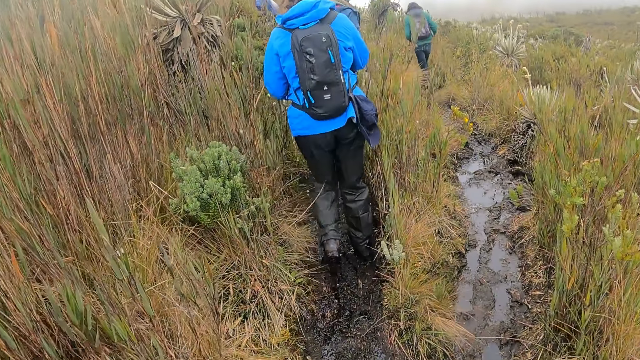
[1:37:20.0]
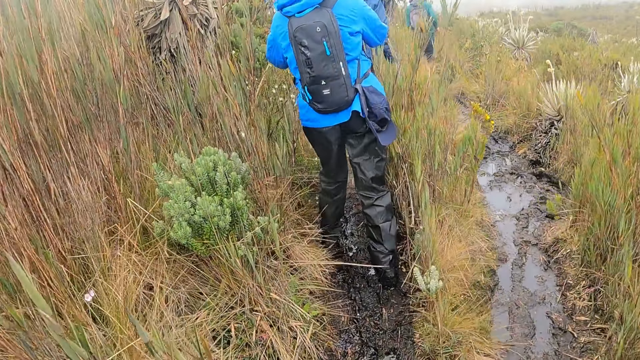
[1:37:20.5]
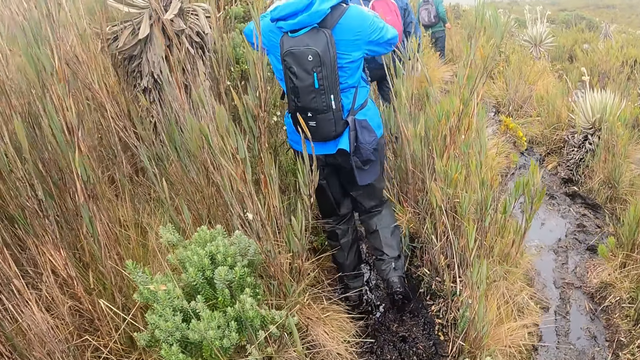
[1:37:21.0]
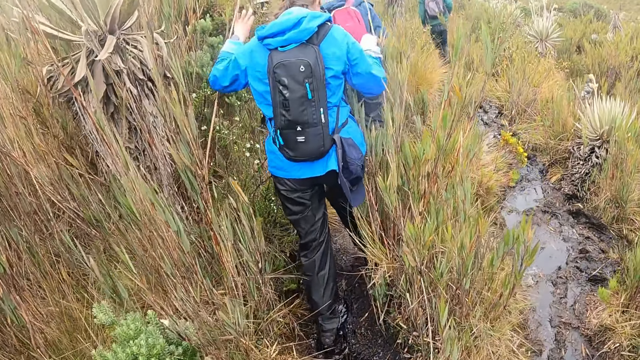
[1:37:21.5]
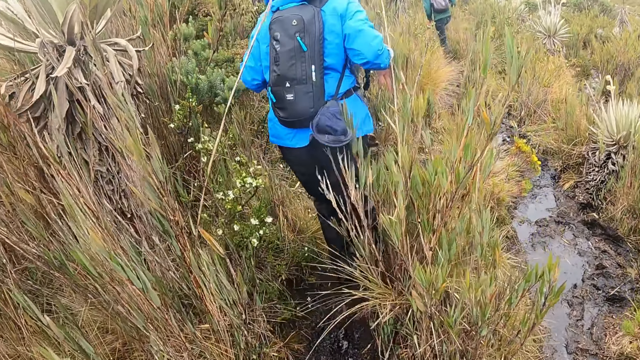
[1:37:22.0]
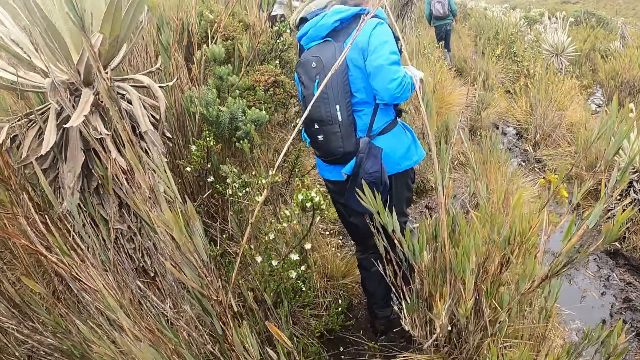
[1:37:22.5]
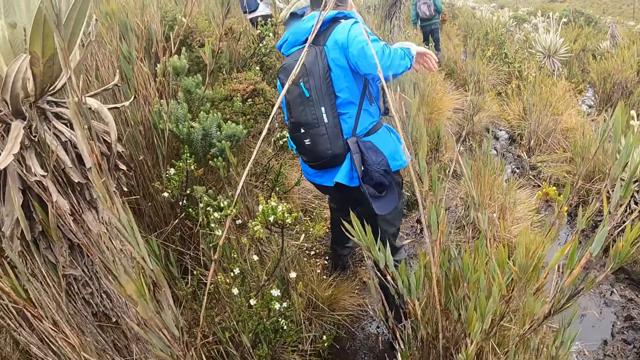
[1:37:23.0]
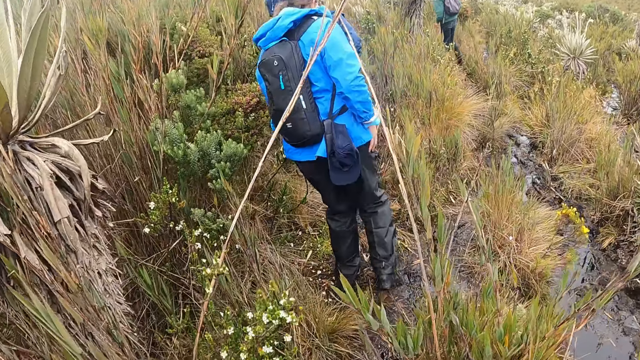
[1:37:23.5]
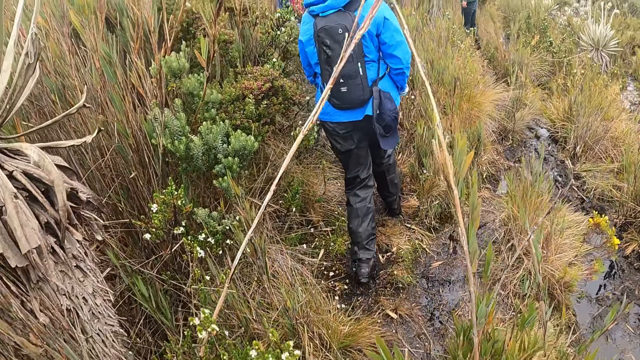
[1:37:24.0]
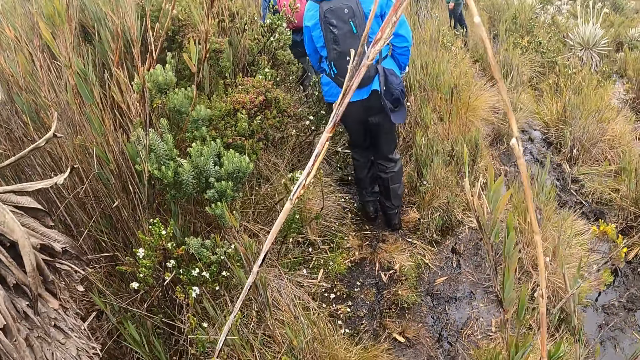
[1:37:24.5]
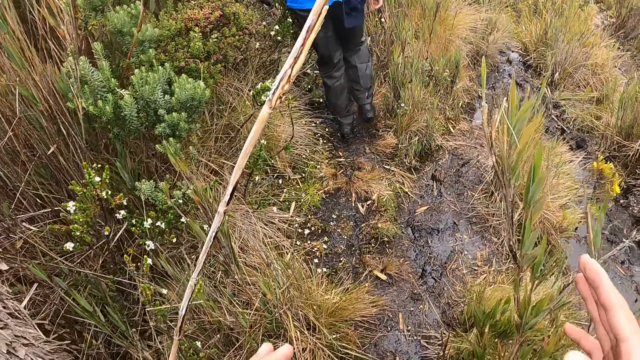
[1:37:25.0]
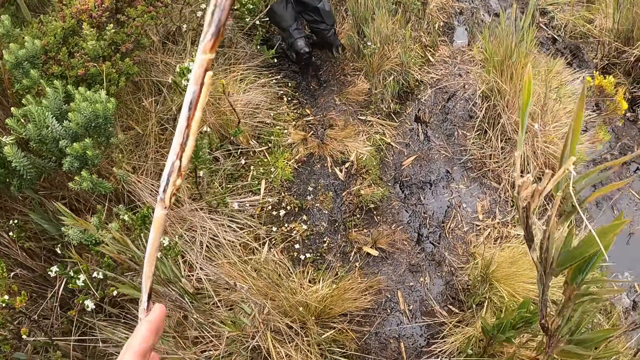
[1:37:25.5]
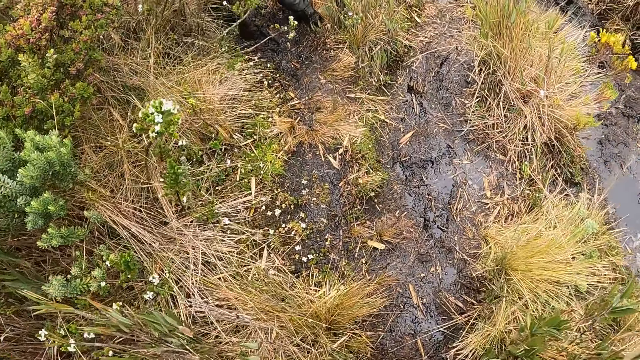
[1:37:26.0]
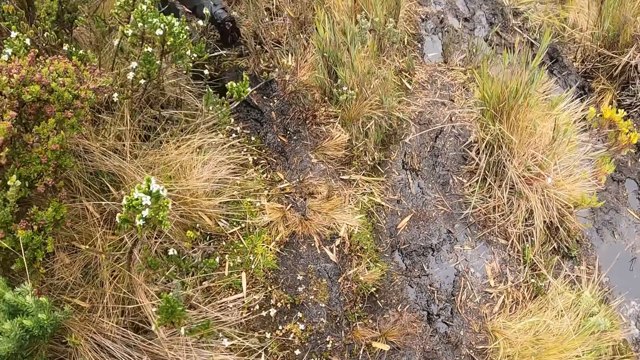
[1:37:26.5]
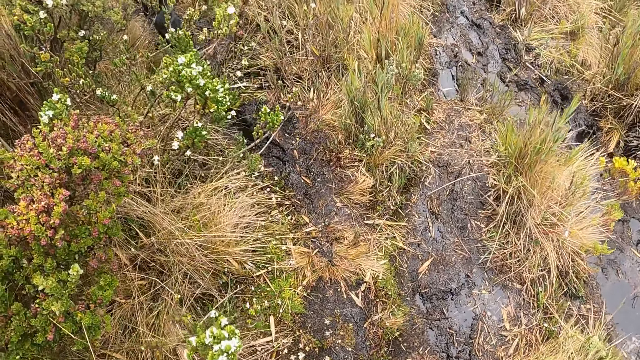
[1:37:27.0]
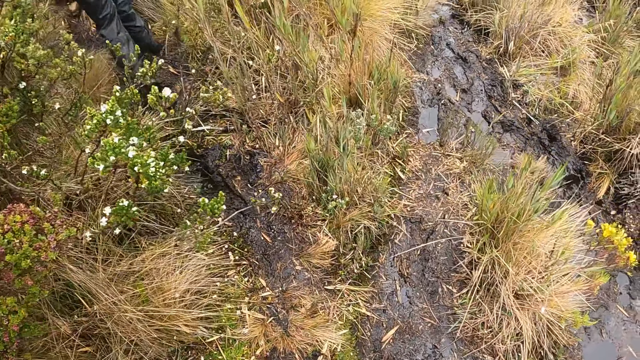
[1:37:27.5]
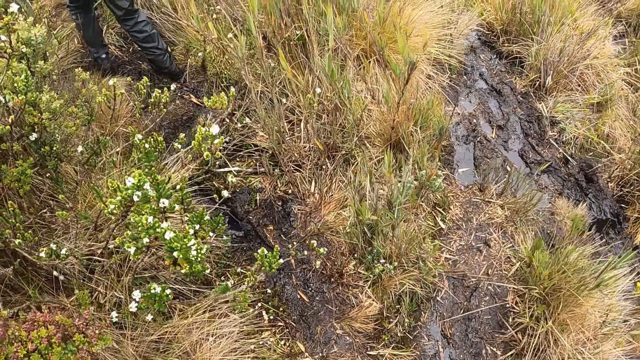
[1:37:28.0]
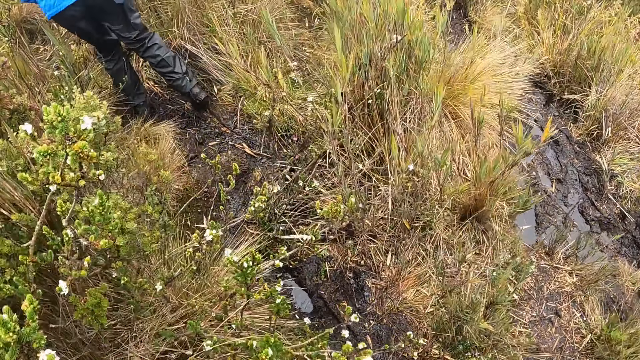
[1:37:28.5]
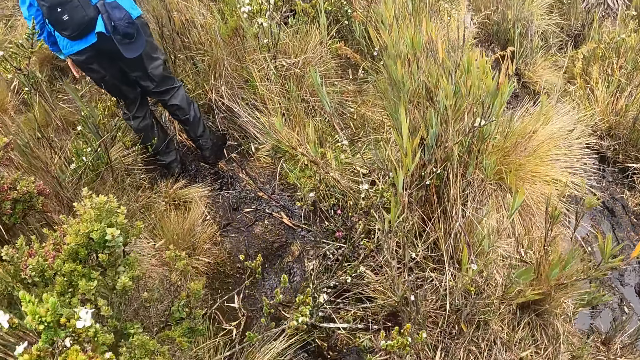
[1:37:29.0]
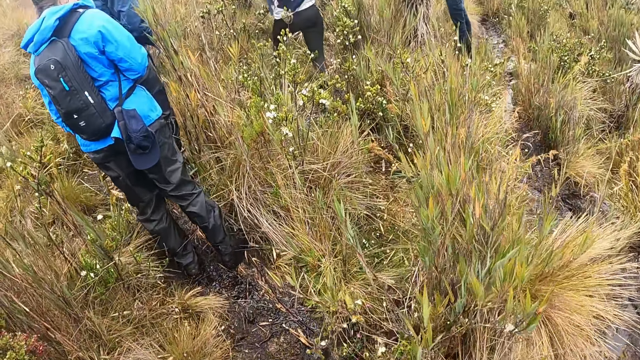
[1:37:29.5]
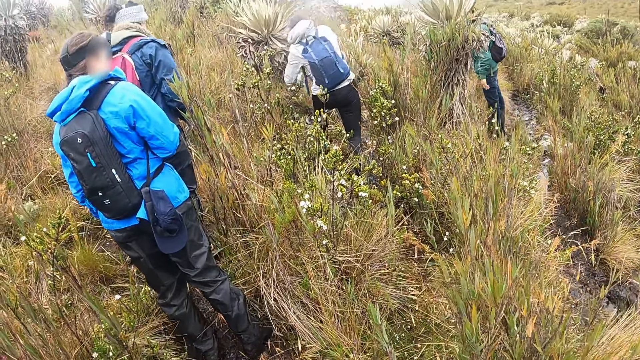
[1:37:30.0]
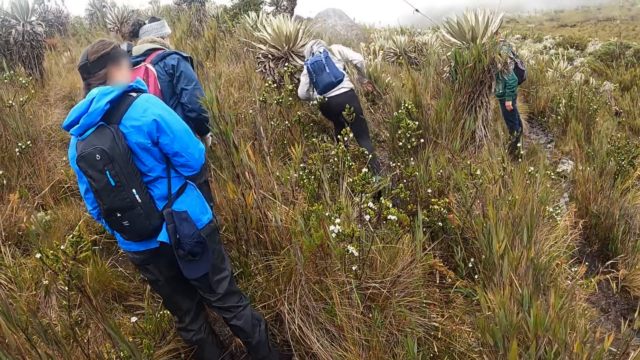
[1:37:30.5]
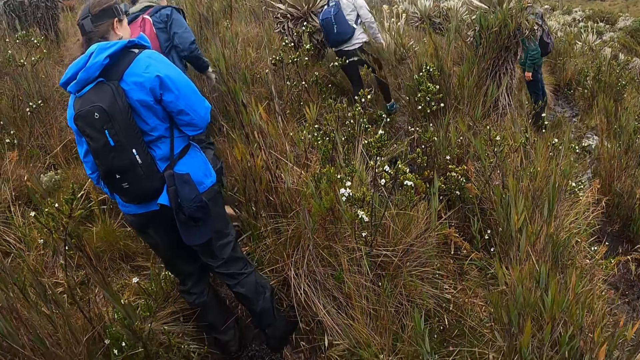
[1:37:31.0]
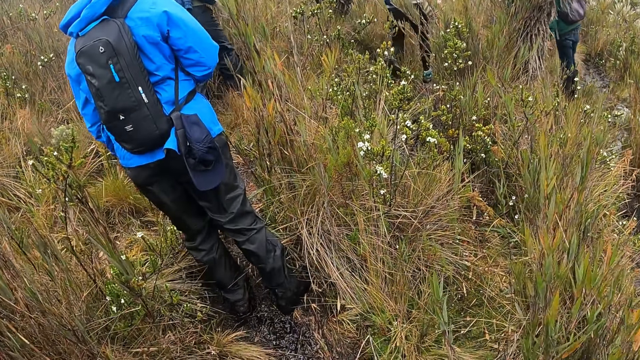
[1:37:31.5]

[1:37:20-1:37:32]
The woman pushes a reed grass with both hands. The camera wearer pushes the reed with both hands. They hold trees.

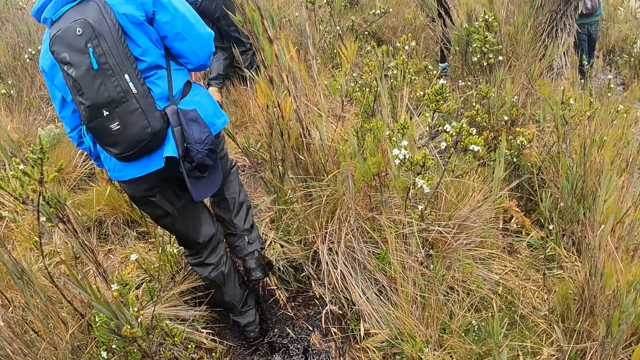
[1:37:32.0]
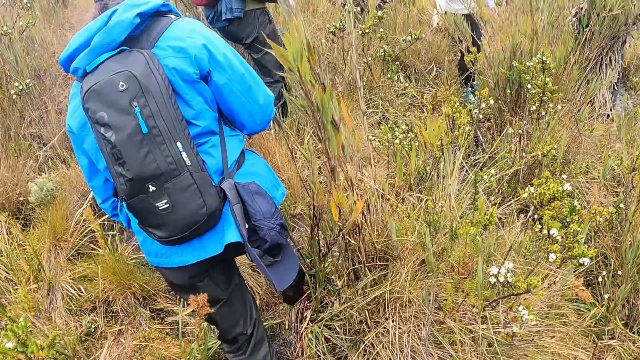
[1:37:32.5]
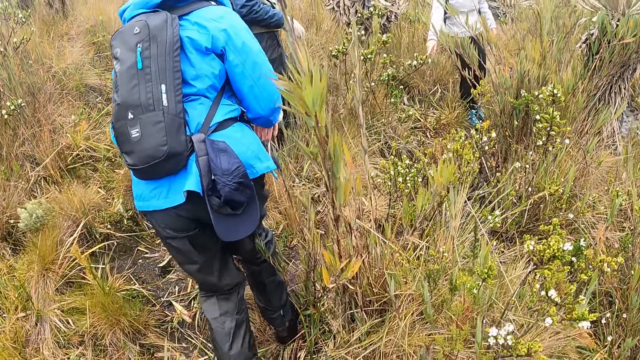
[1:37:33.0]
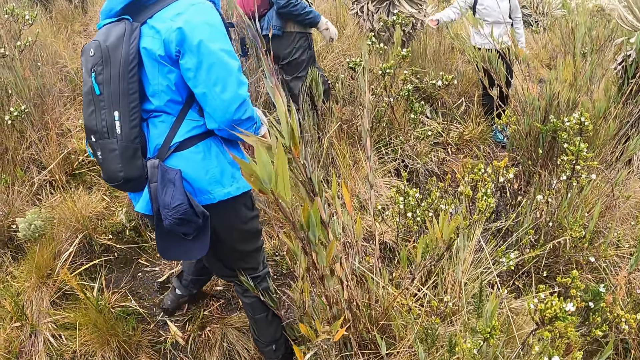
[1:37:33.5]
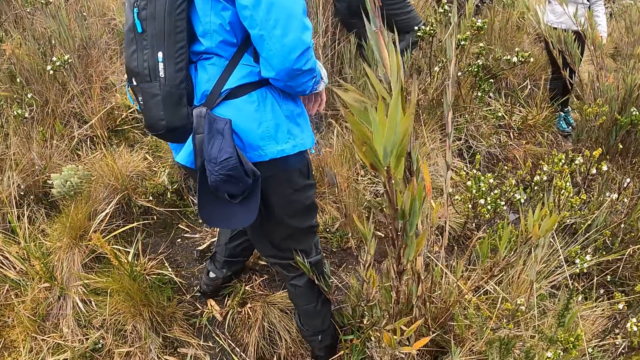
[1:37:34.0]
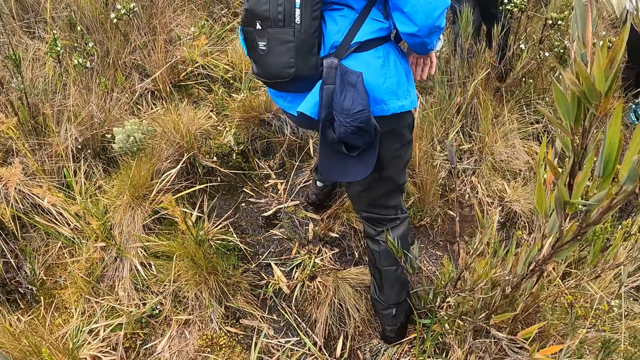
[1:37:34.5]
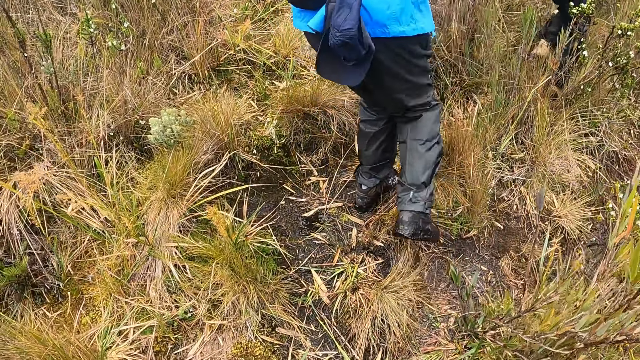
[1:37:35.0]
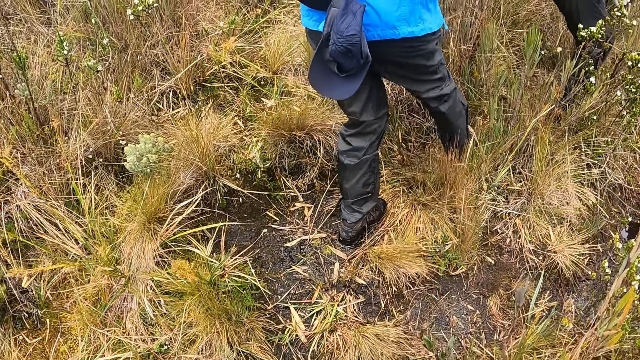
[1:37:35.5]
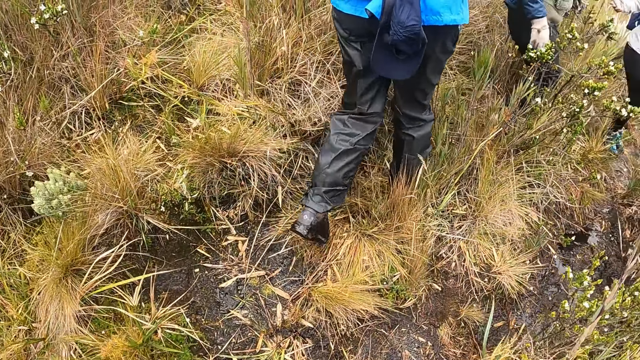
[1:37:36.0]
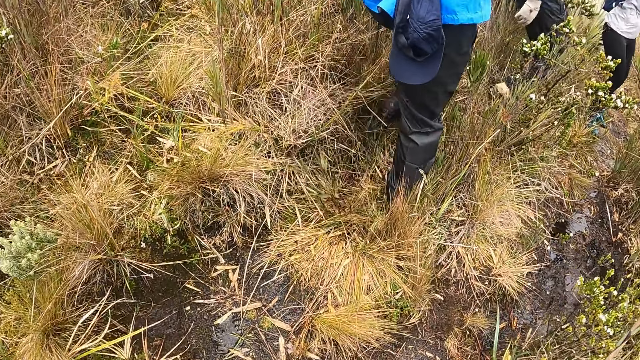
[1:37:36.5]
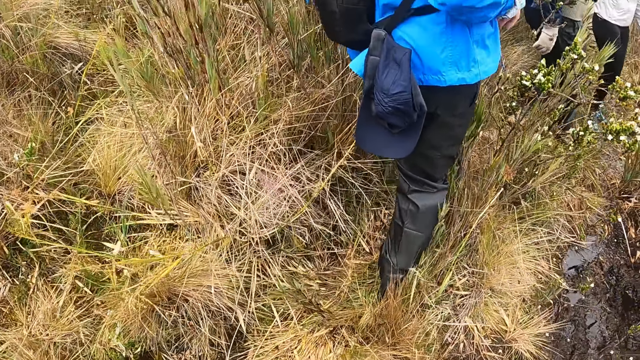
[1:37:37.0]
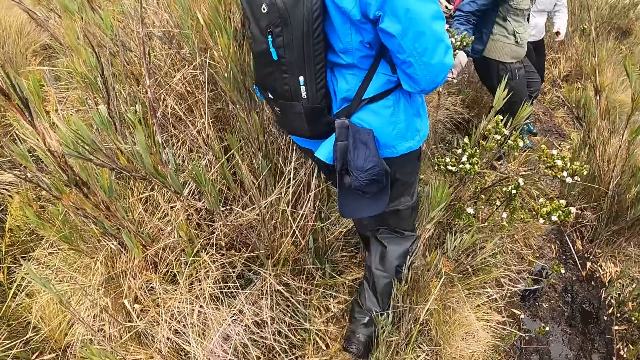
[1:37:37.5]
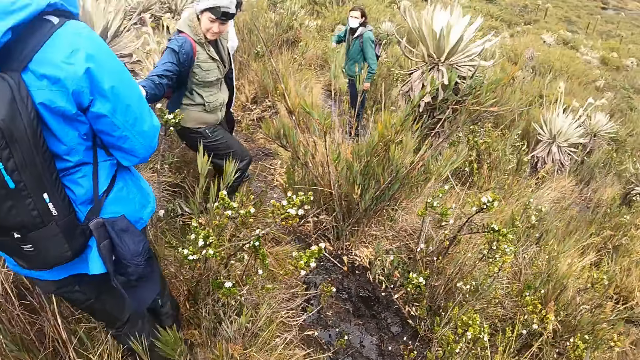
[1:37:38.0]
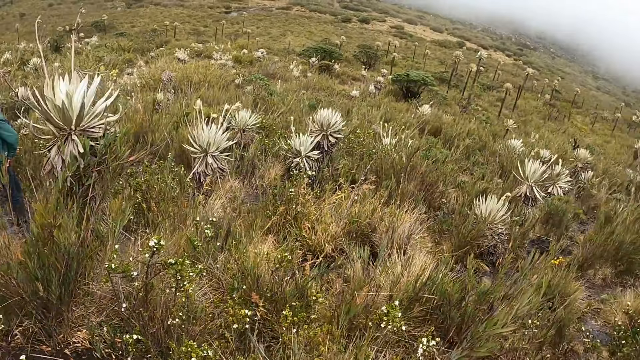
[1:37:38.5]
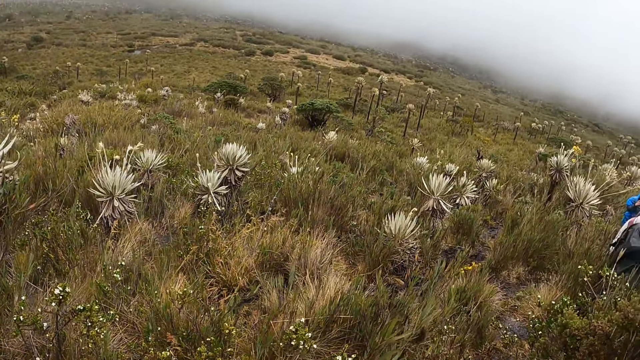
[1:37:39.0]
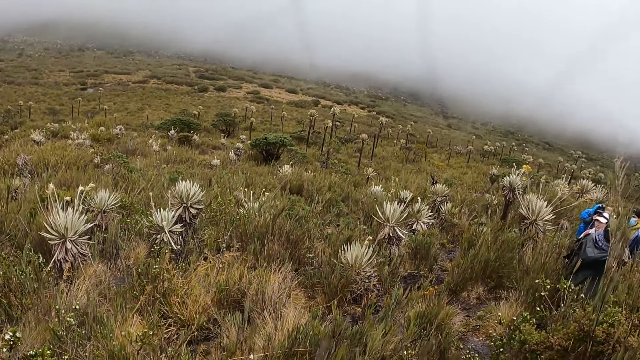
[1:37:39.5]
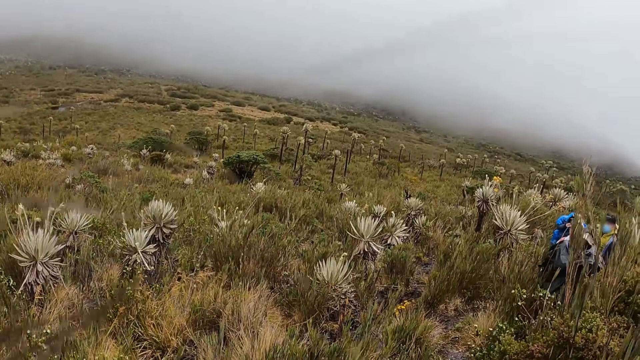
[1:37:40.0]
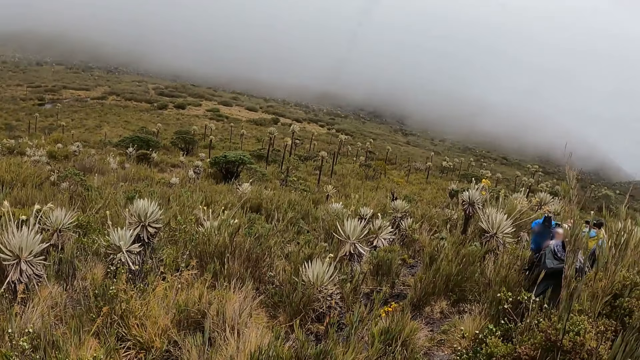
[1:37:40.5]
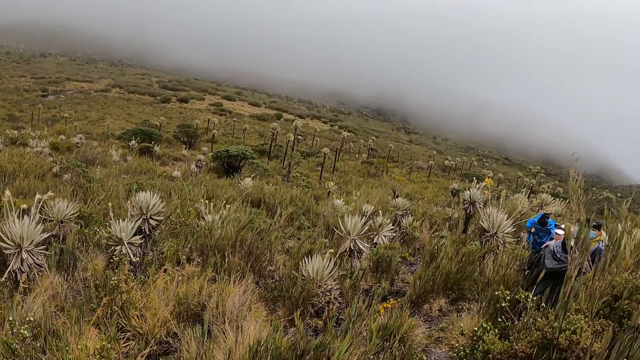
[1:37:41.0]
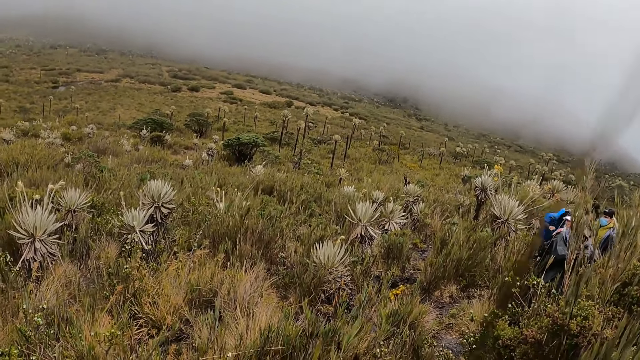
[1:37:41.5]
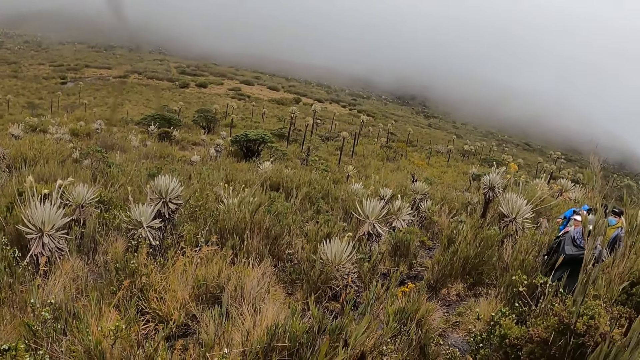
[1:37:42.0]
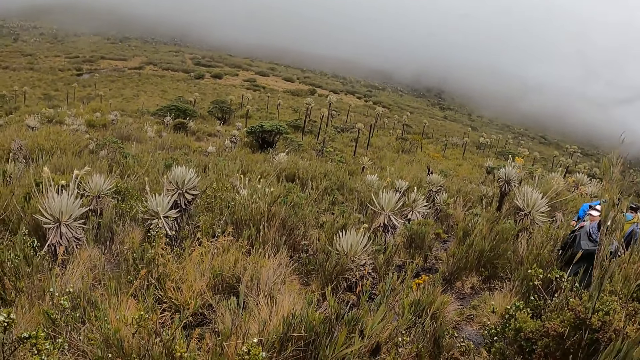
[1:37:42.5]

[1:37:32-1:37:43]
The camera wearer stops.
